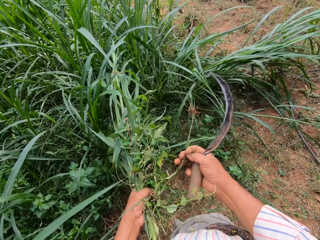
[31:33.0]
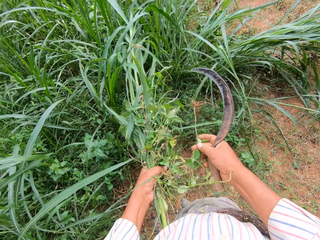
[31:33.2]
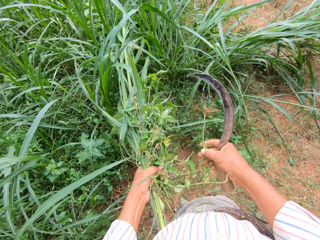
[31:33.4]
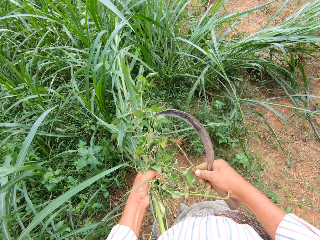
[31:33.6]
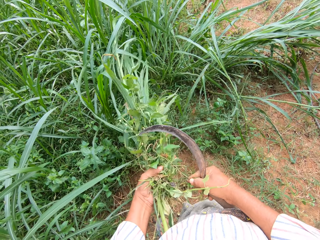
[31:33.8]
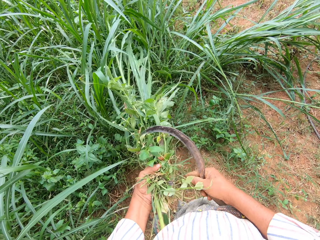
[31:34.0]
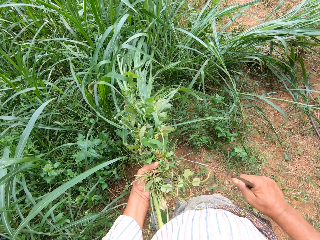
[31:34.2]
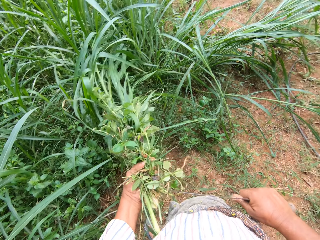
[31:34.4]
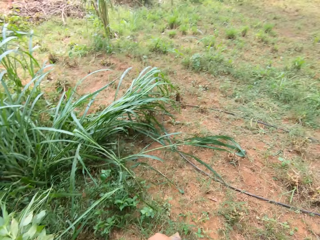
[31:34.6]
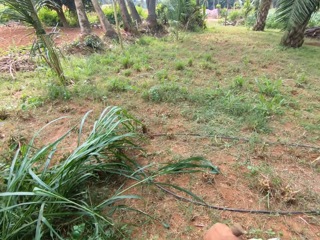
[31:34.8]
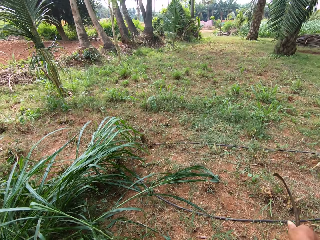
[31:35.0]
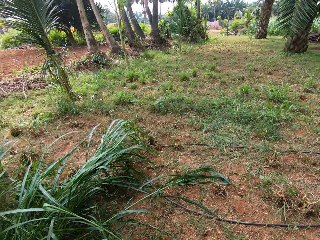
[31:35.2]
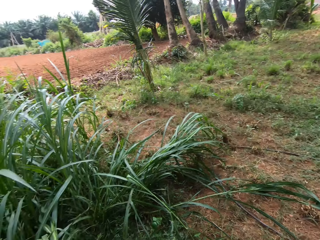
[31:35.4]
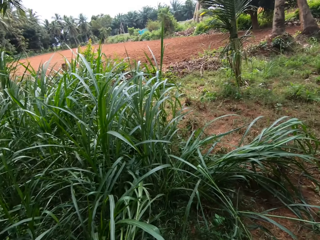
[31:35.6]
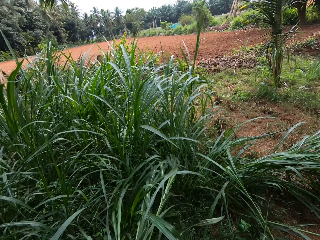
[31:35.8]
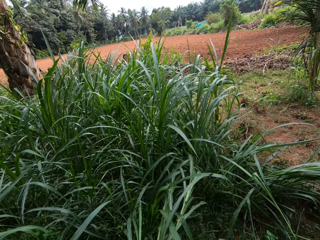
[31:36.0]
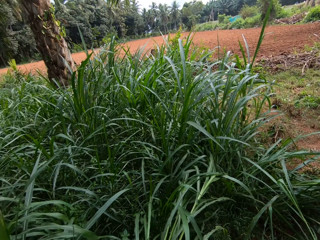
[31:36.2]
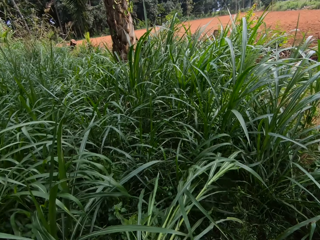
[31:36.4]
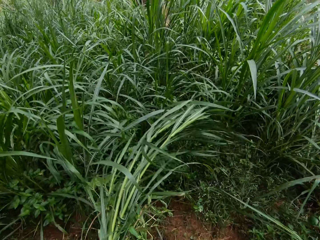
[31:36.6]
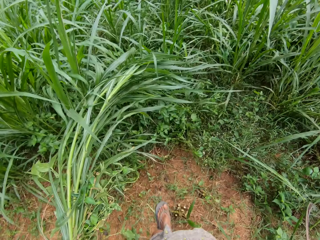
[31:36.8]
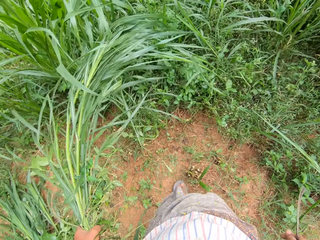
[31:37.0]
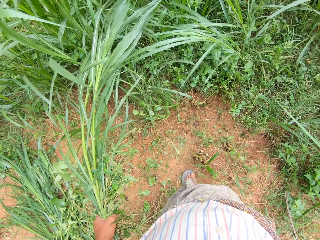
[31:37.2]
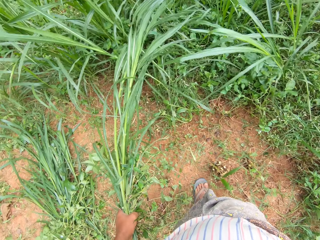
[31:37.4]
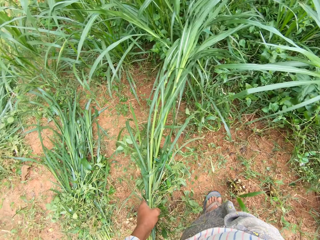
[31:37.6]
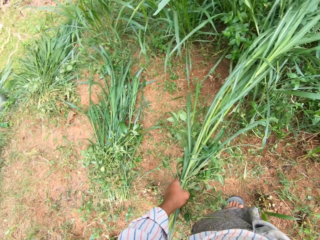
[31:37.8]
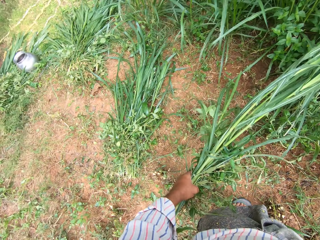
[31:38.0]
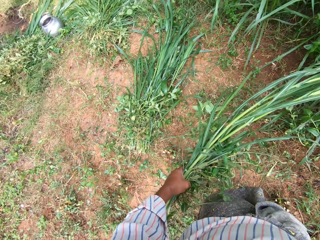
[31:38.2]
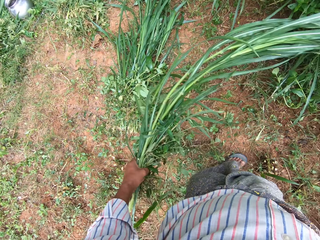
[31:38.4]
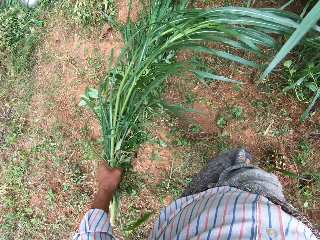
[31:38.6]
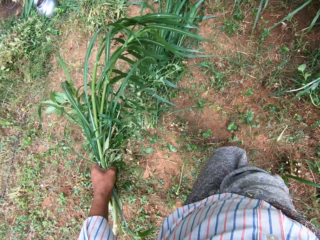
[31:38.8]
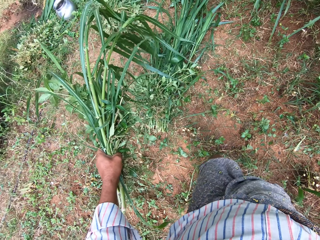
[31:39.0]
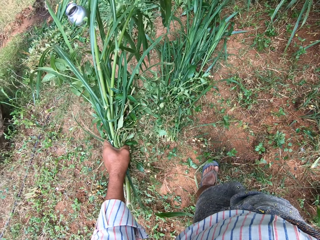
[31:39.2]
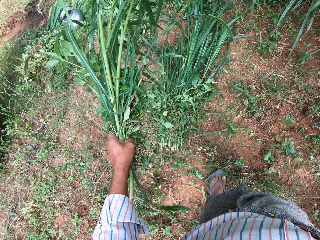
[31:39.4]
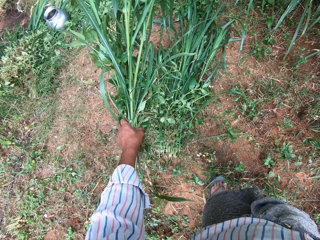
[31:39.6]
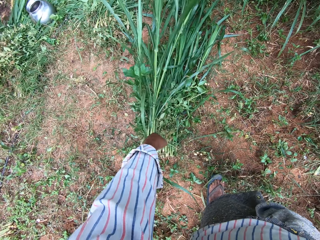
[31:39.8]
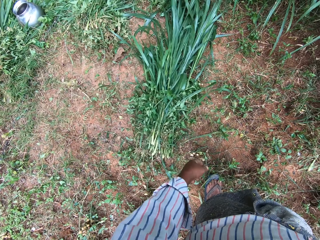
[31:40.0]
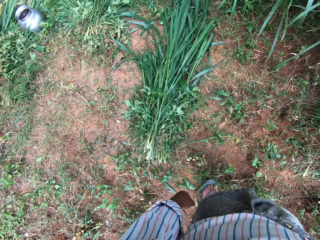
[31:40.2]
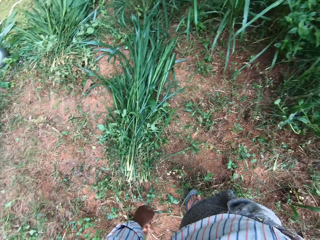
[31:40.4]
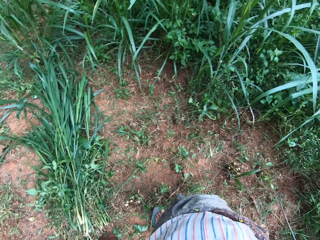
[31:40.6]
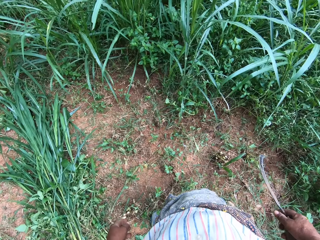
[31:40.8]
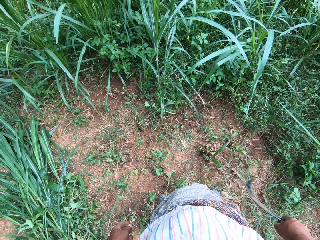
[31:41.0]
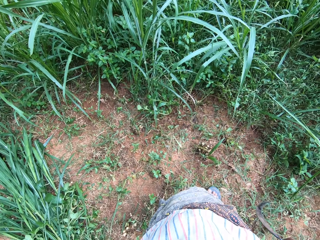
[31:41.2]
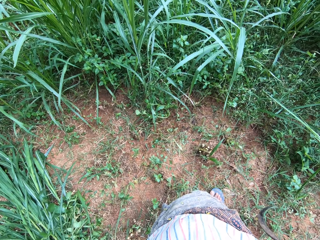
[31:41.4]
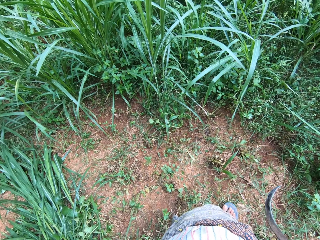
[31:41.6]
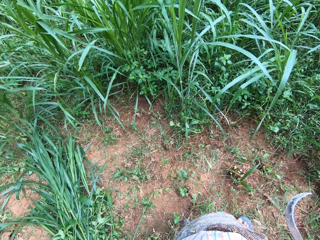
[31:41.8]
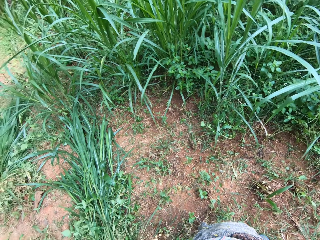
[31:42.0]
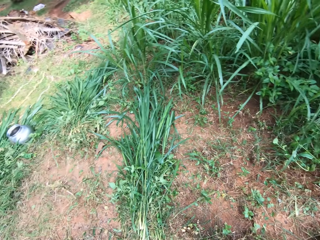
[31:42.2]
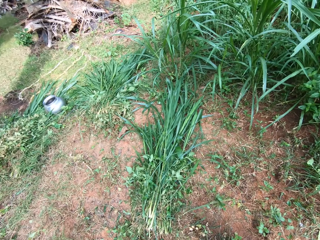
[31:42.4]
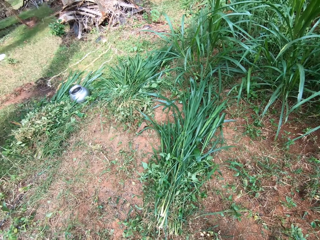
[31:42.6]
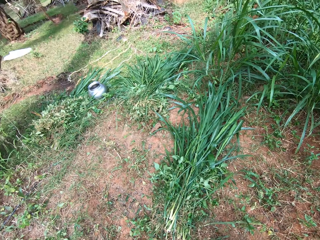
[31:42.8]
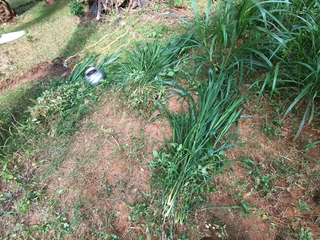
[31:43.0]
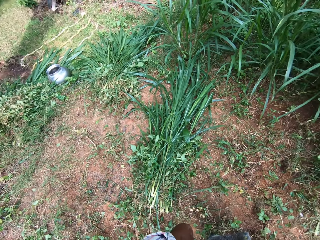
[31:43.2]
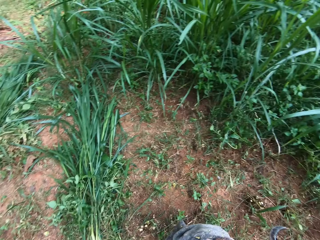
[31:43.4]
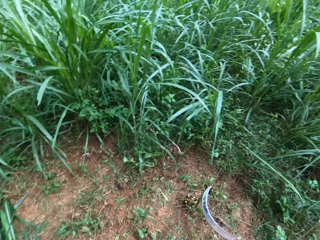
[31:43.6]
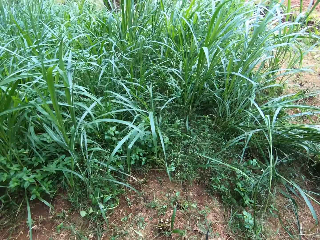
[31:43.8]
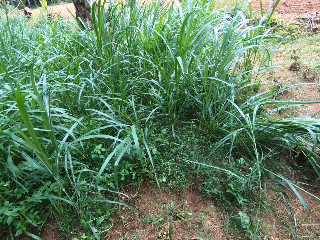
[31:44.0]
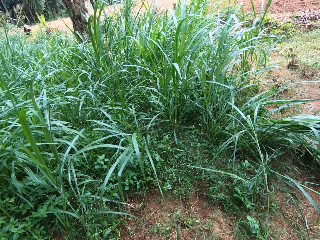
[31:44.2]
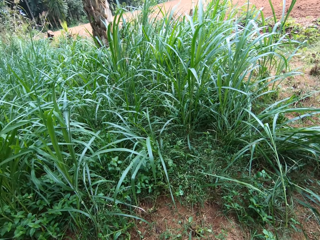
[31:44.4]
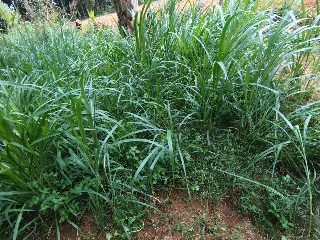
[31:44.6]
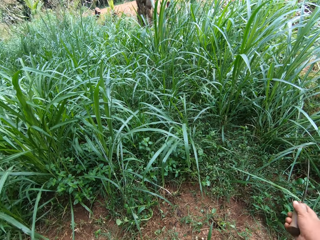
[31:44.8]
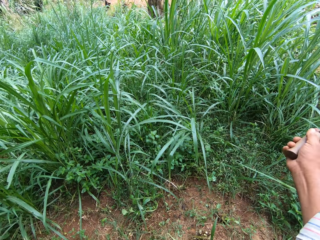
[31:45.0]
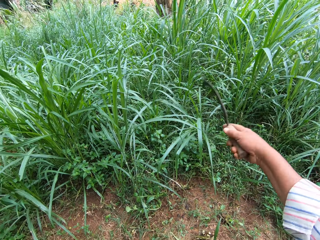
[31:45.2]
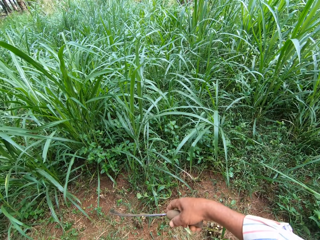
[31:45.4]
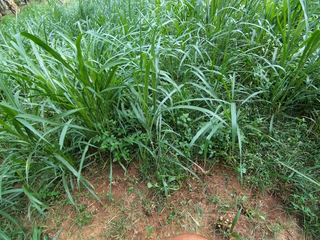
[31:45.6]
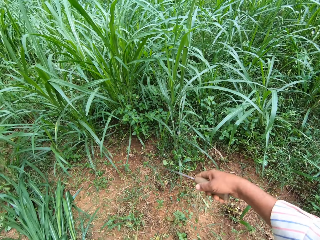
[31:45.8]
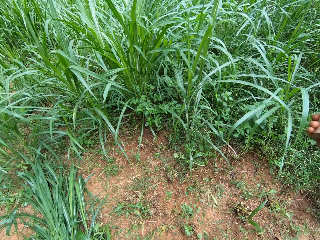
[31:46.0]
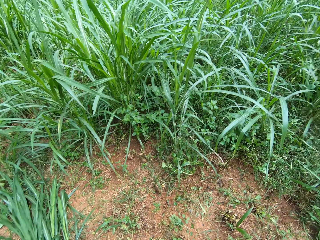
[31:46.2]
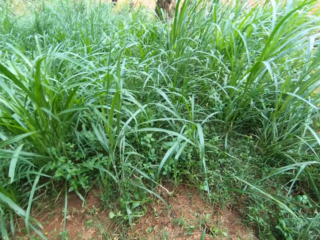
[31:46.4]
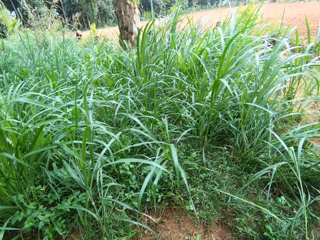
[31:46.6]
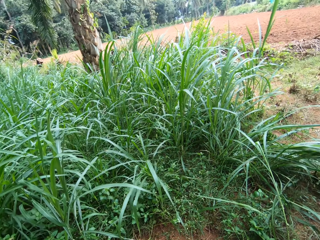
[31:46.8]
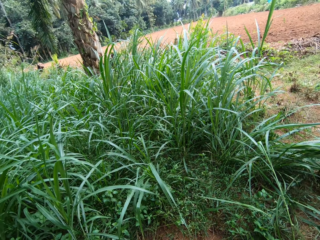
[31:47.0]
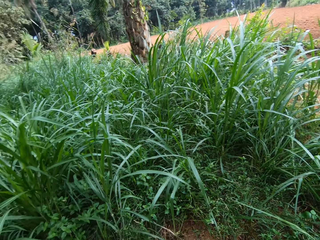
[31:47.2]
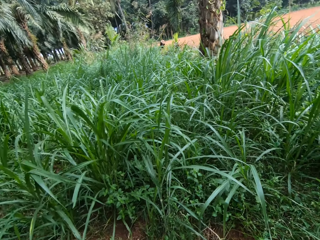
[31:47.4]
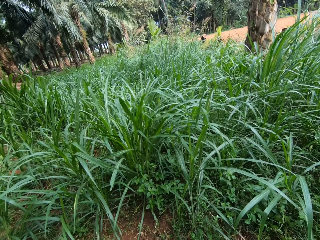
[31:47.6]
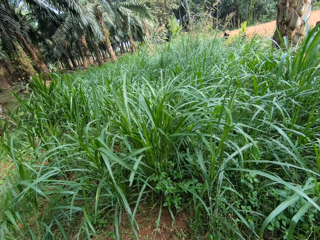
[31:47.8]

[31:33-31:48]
The camera wearer touches the Napier grass and looks around. They drop the Napier grass. They look around and turn around.

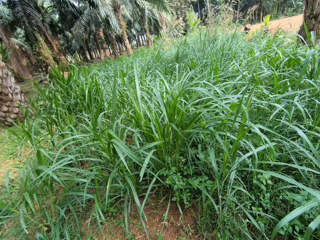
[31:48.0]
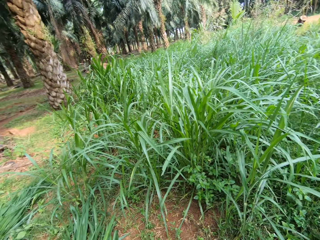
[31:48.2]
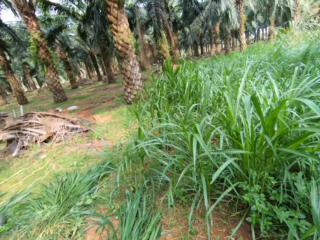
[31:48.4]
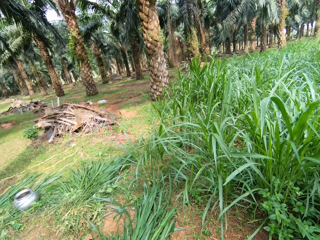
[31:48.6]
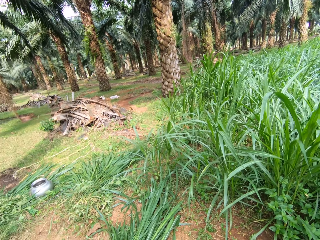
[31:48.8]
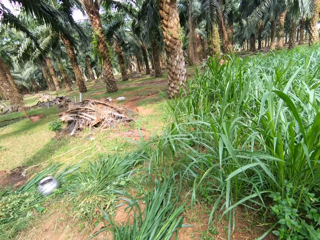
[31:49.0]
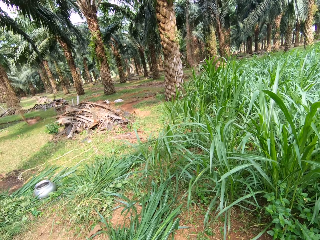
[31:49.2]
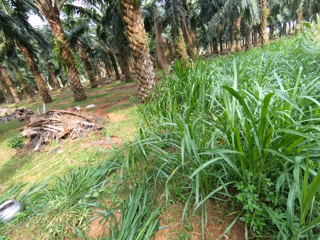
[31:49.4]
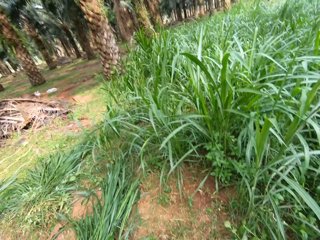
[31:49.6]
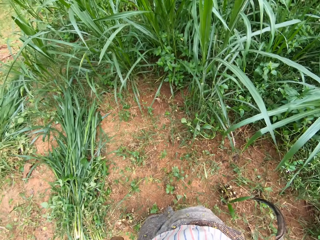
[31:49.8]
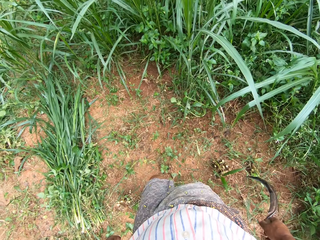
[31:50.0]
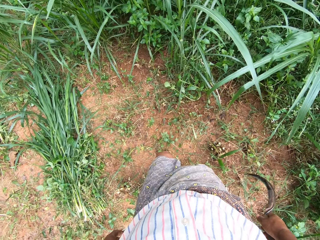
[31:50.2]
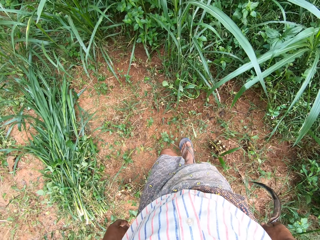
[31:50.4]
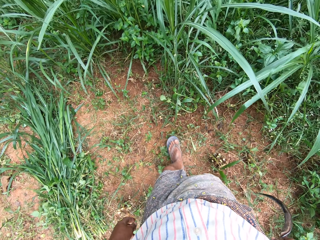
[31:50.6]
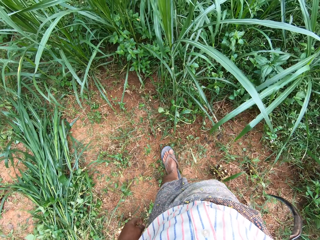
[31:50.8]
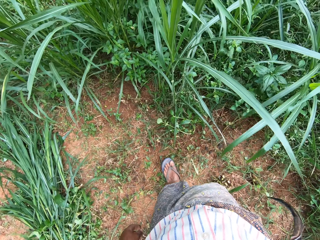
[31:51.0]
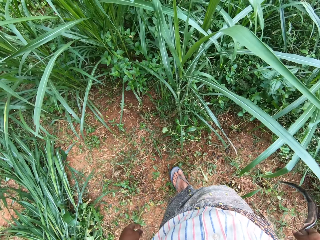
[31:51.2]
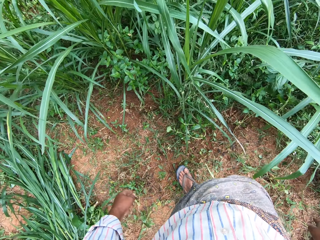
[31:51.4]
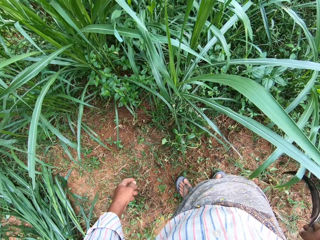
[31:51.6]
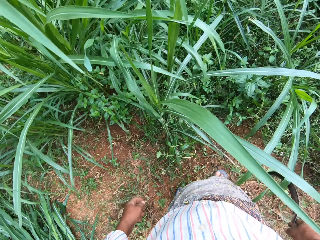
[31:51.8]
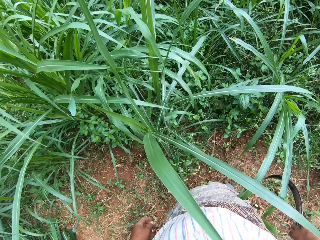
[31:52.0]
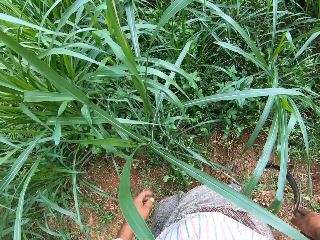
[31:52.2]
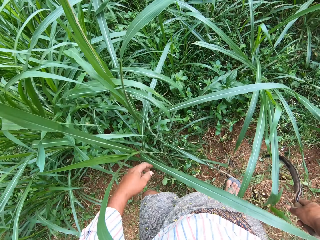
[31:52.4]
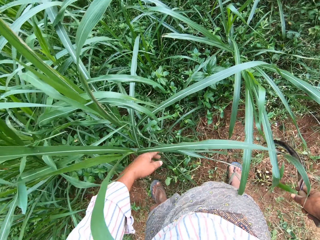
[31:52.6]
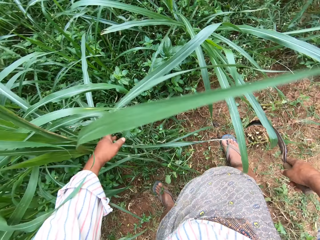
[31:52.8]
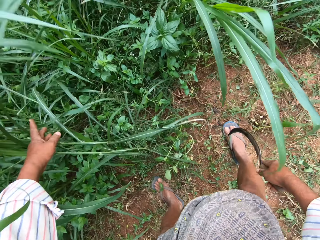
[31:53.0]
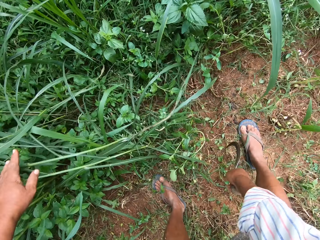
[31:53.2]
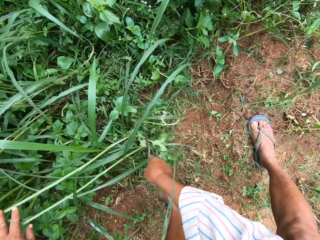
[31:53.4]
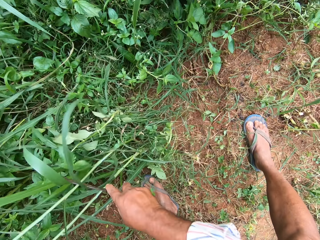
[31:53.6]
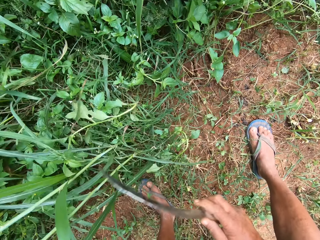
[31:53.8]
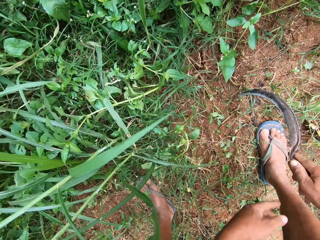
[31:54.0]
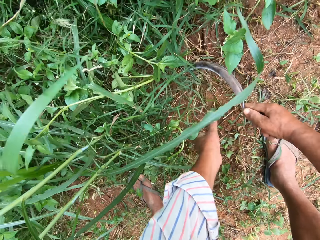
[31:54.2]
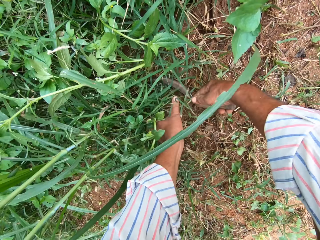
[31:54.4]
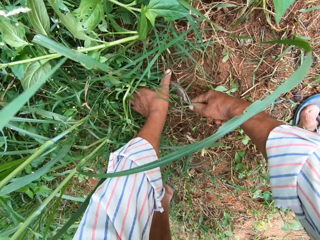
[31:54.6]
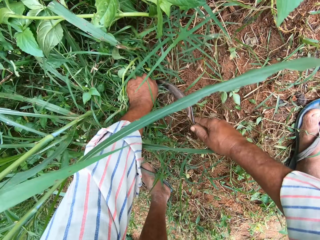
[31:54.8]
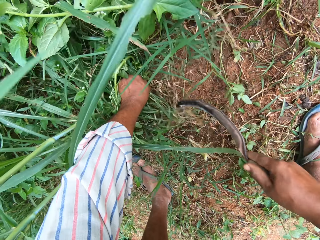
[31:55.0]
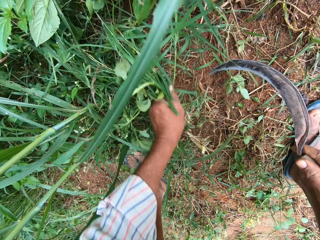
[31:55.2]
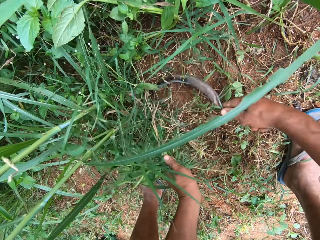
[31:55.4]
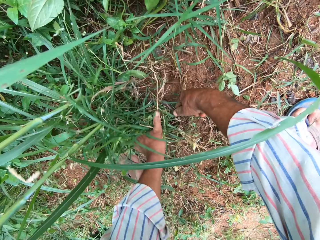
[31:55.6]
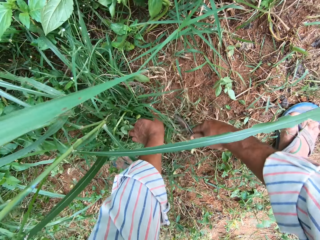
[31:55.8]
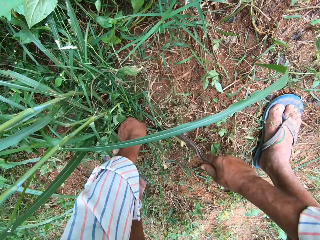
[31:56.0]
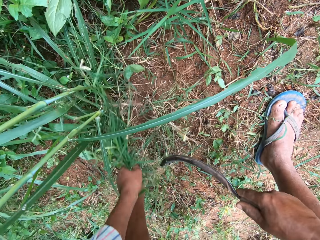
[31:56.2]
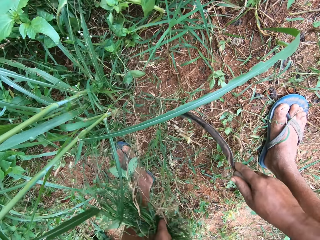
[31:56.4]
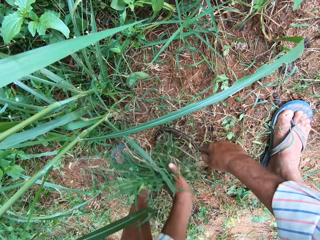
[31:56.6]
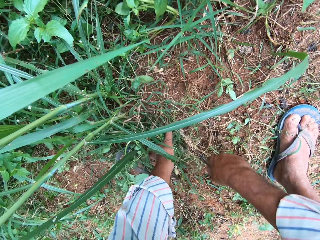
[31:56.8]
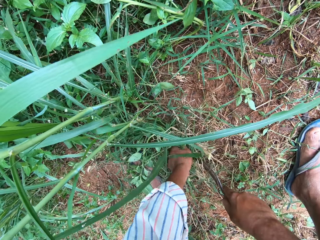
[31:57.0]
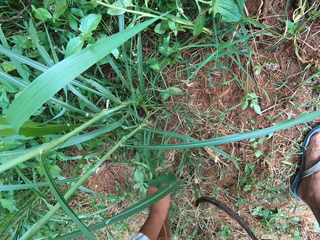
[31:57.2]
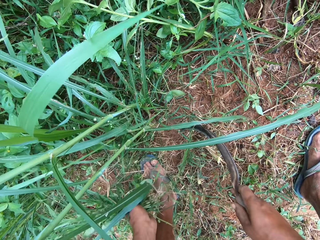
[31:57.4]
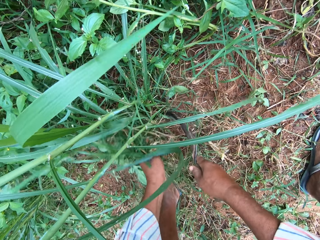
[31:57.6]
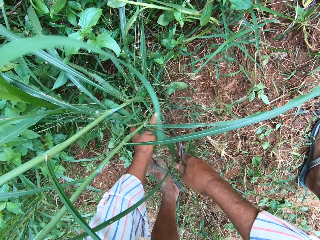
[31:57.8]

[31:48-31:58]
The camera wearer walks towards the Napier grass. He moves the grasses with his left hand, and moves the grasses with a sickle in his right hand. He cuts the grasses with the sickle.
